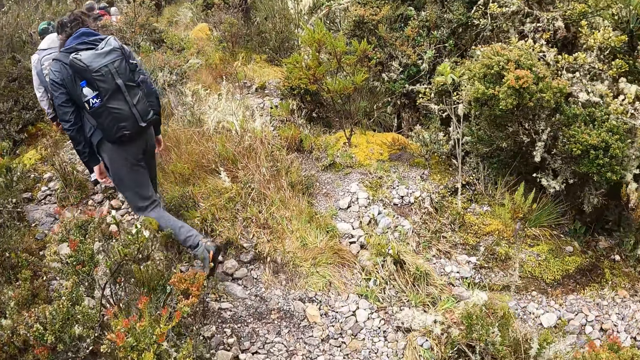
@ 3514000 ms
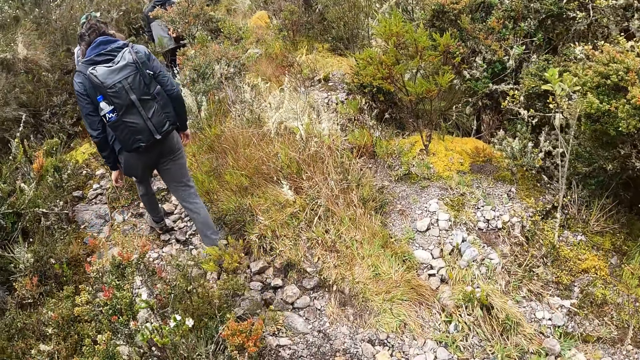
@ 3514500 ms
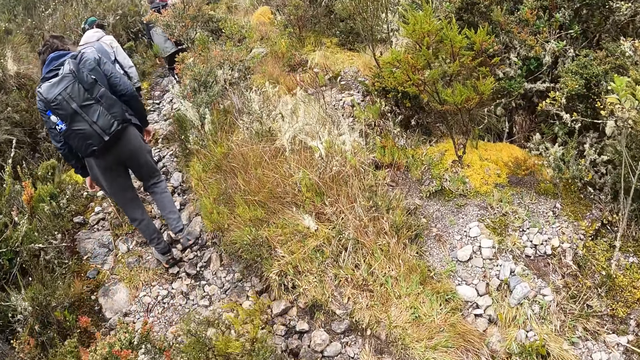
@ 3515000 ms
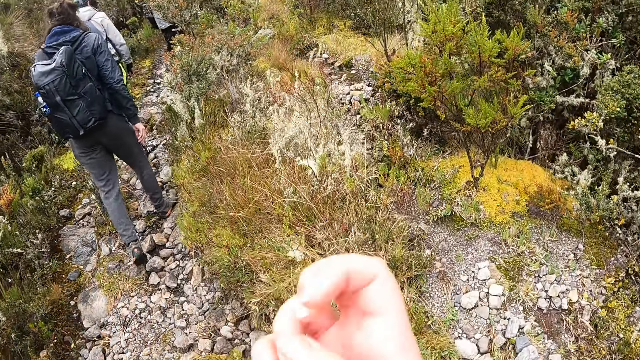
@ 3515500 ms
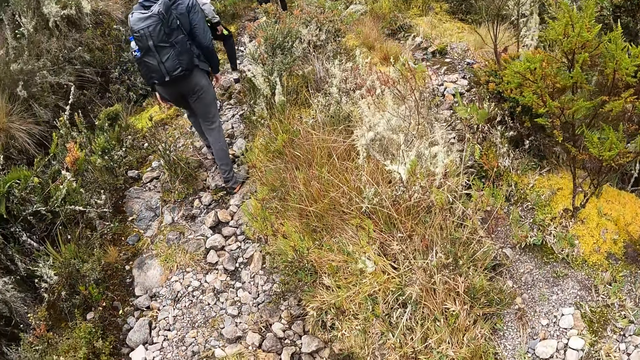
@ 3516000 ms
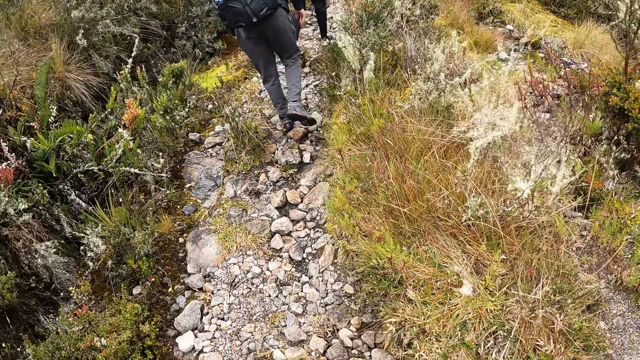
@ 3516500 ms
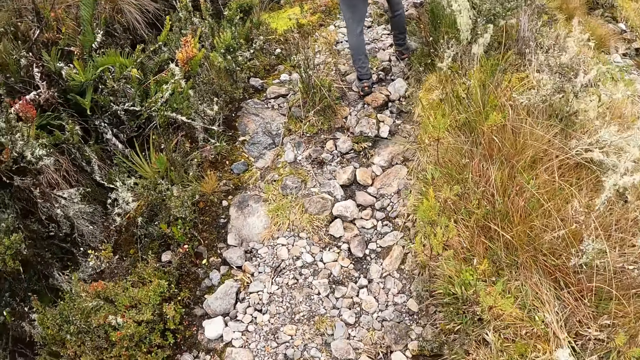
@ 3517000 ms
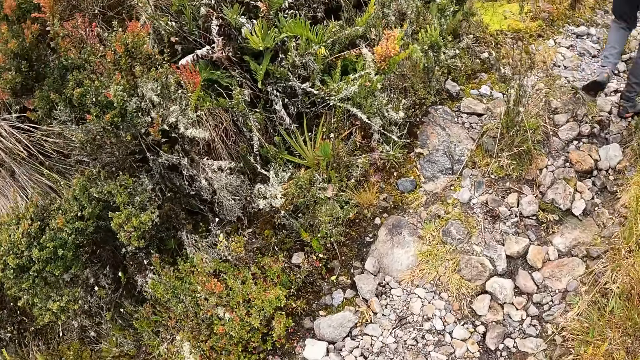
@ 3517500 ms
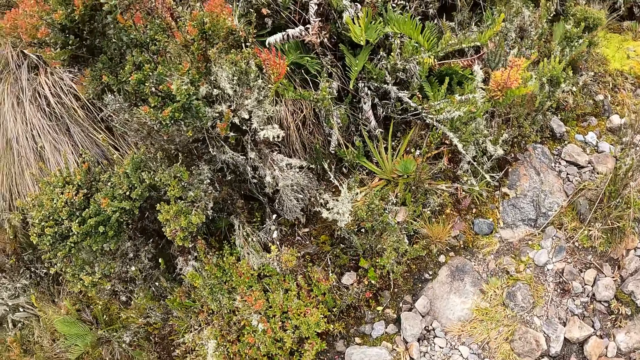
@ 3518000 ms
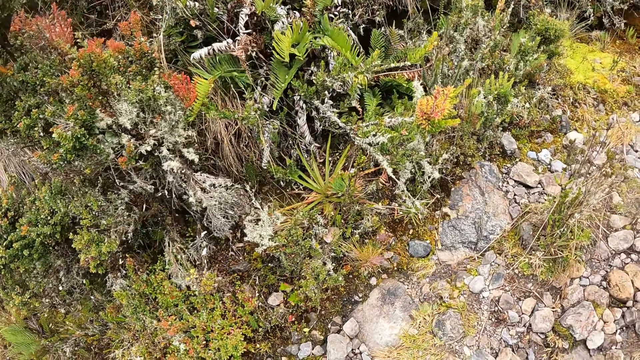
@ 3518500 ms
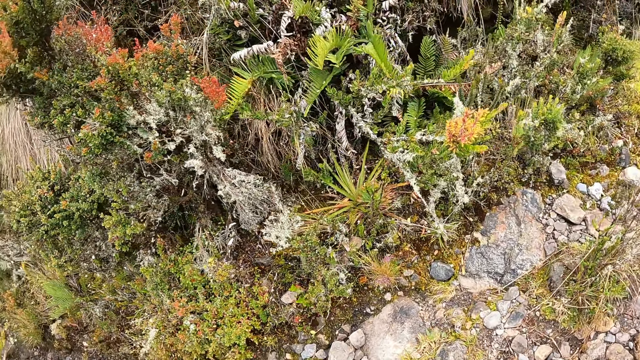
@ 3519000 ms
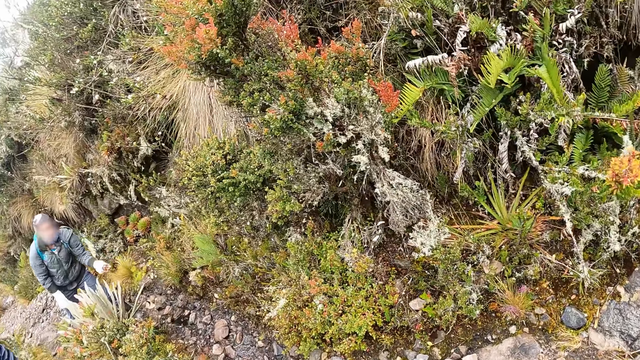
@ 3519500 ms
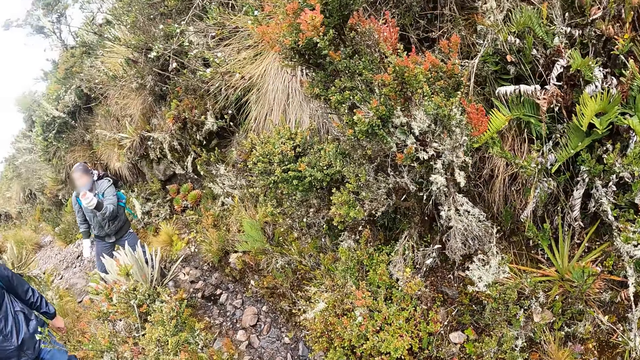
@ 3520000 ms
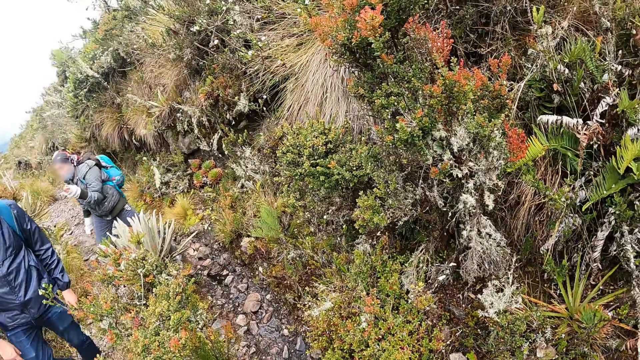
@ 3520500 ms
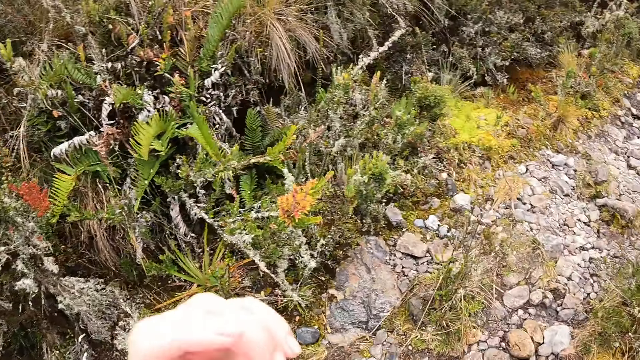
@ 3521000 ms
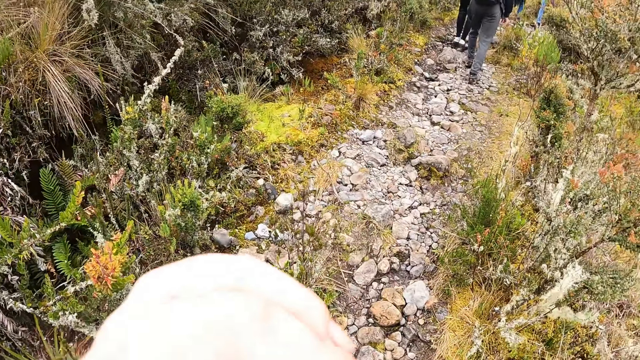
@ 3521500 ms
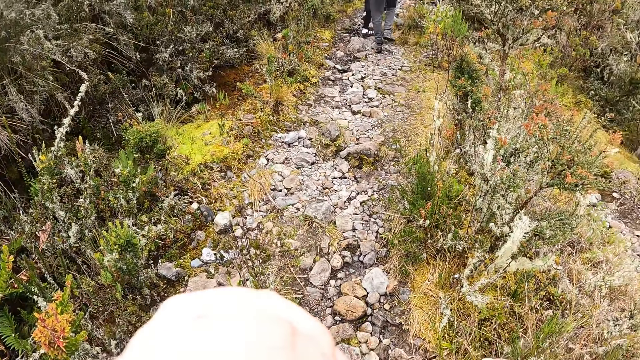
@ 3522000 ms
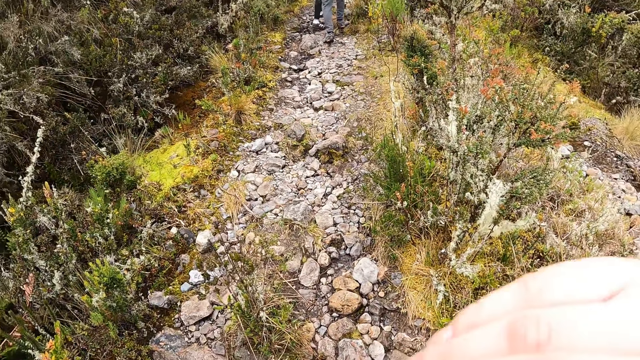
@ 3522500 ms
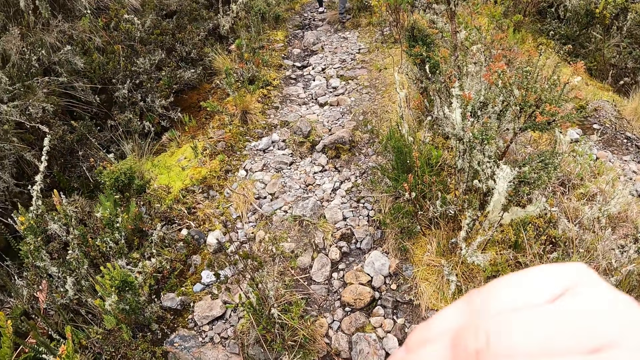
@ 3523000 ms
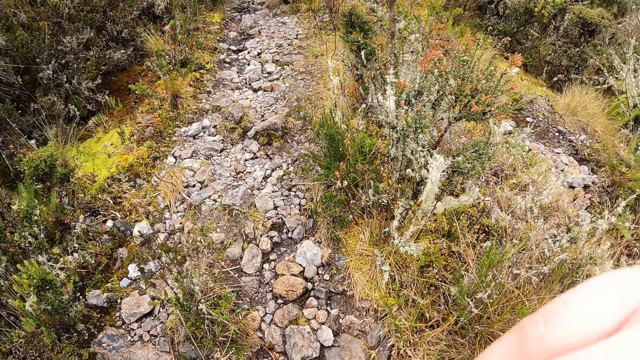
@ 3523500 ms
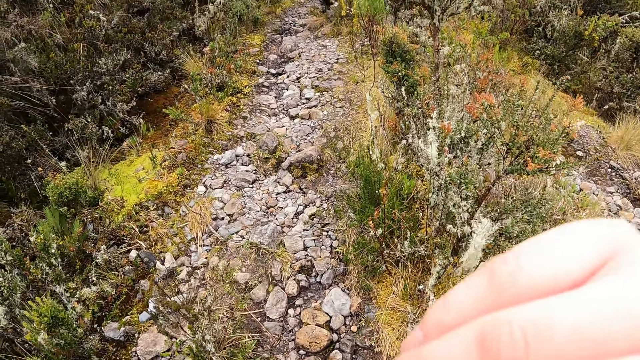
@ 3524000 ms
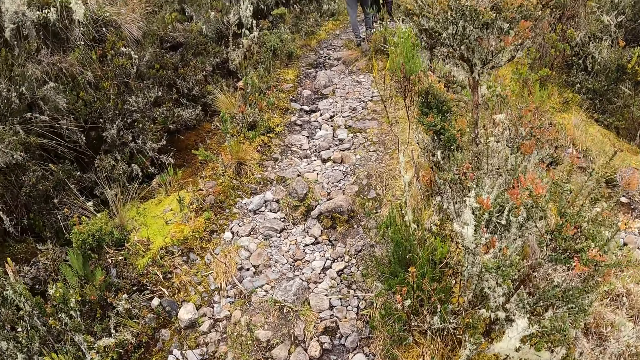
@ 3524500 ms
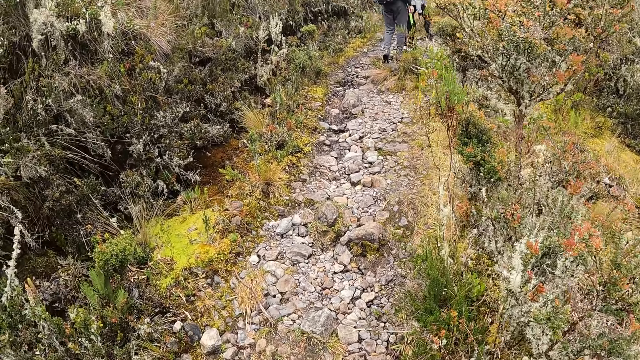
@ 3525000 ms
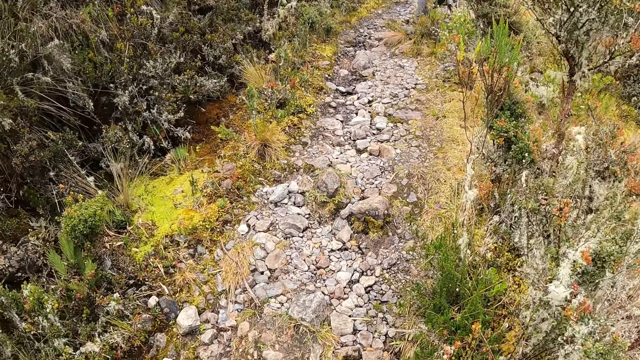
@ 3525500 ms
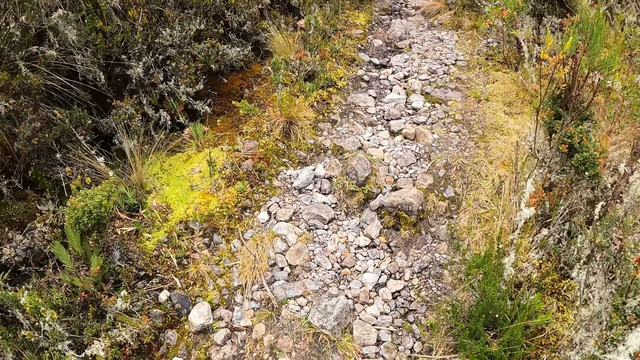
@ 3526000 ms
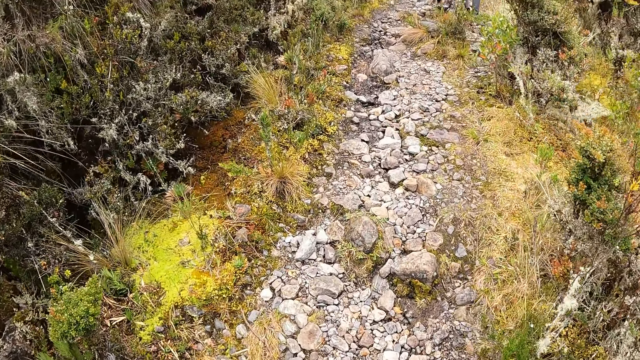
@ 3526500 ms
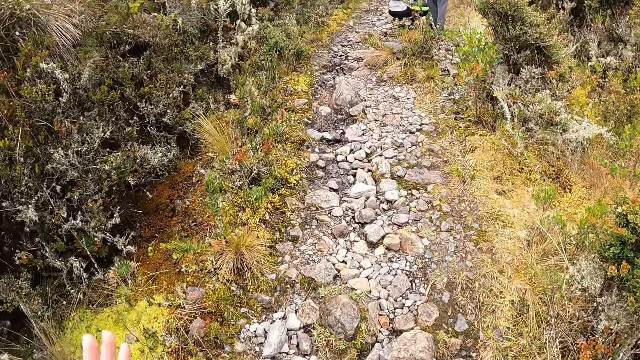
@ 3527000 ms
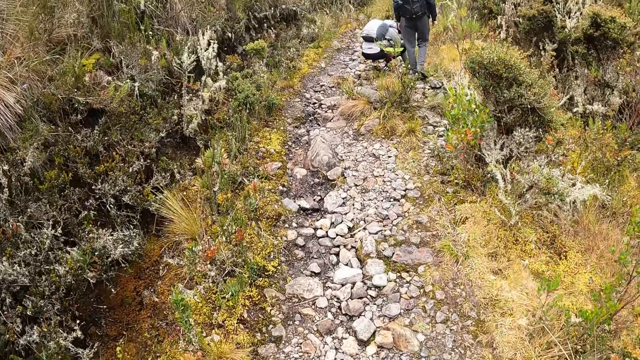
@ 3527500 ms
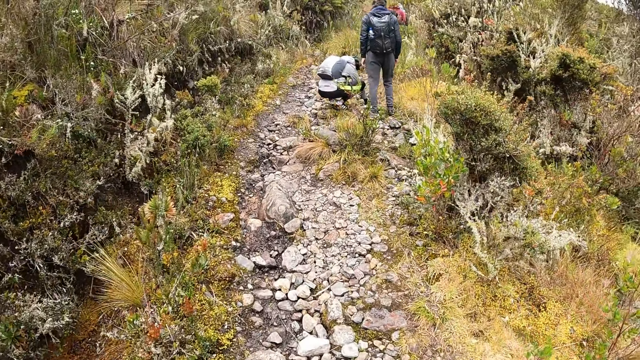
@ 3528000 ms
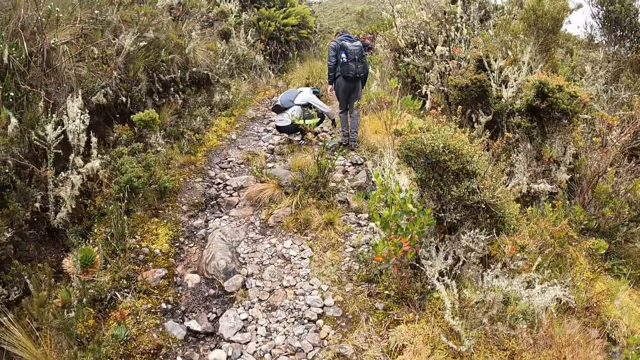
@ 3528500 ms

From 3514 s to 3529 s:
The camera wearer touches her face with her right hand. She looks around the mountain. She touches her face with her left hand. She touches her face with her right hand. A man dips his hands in a pool of water on the ground.

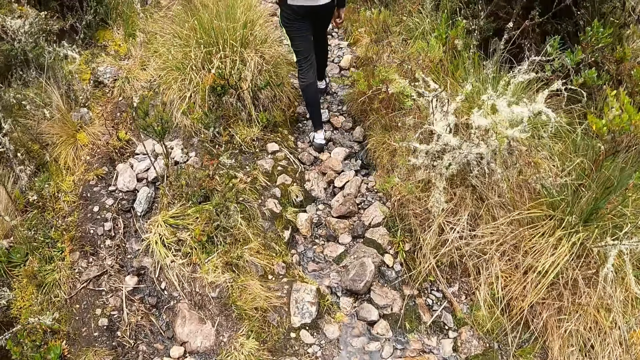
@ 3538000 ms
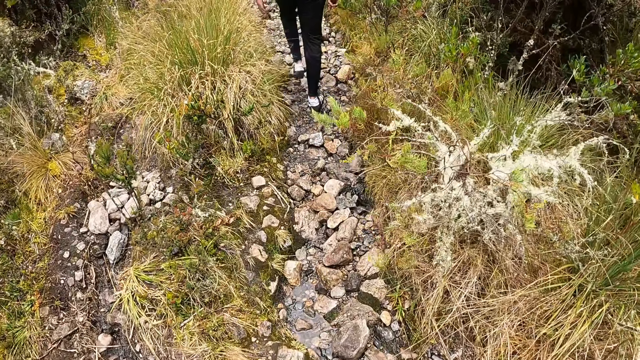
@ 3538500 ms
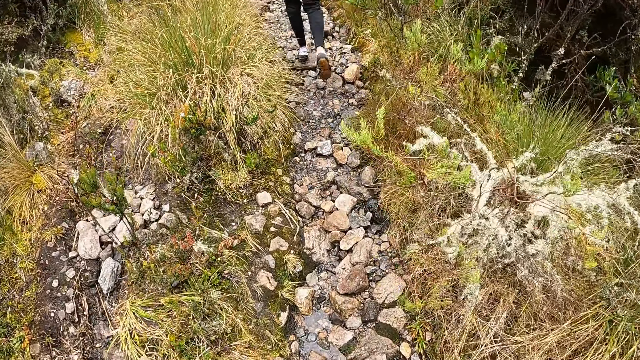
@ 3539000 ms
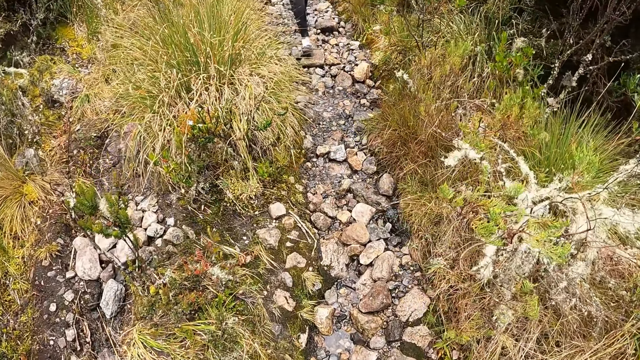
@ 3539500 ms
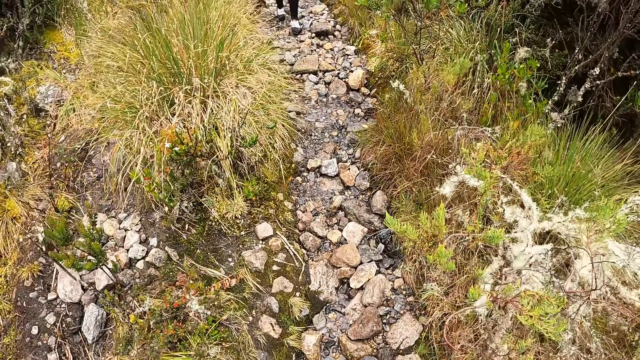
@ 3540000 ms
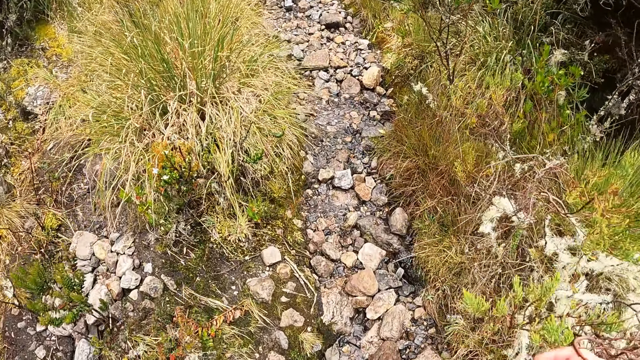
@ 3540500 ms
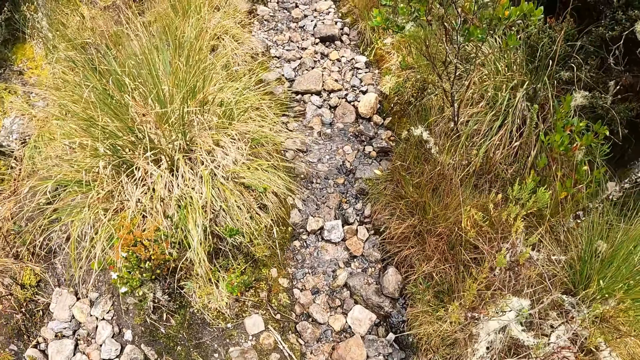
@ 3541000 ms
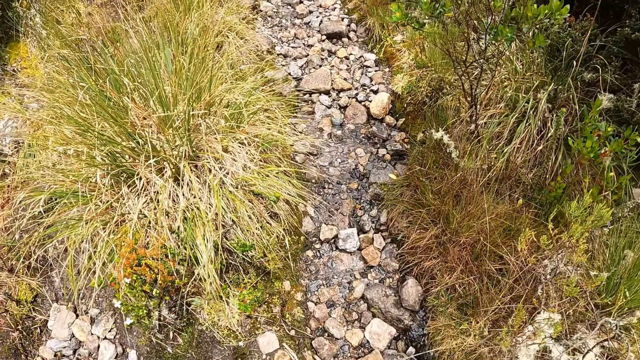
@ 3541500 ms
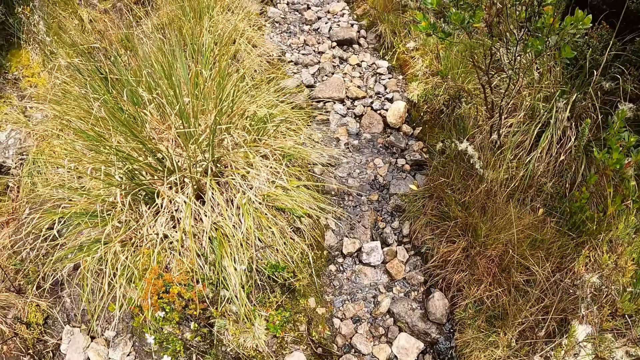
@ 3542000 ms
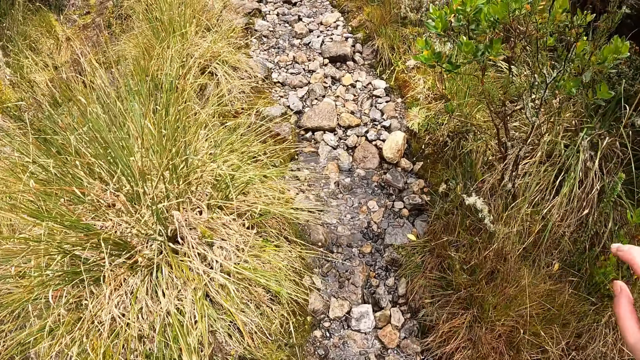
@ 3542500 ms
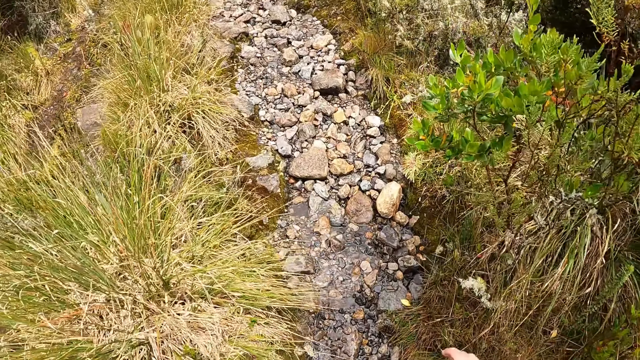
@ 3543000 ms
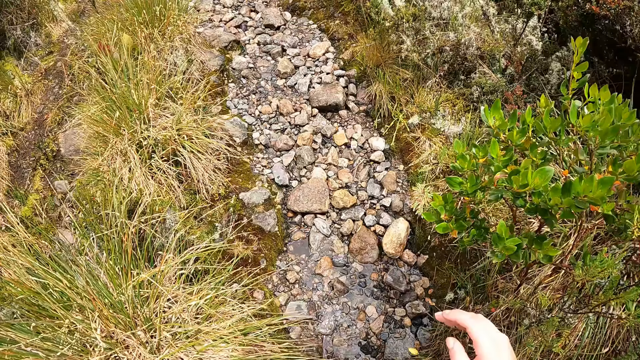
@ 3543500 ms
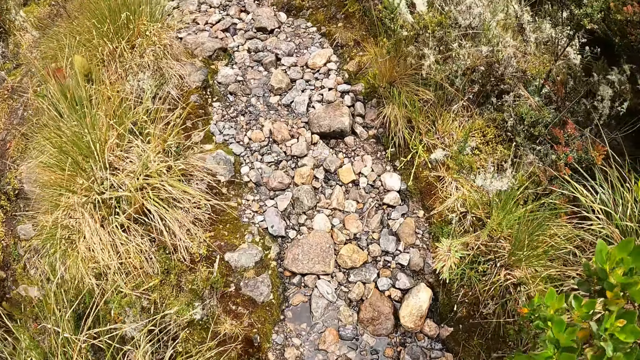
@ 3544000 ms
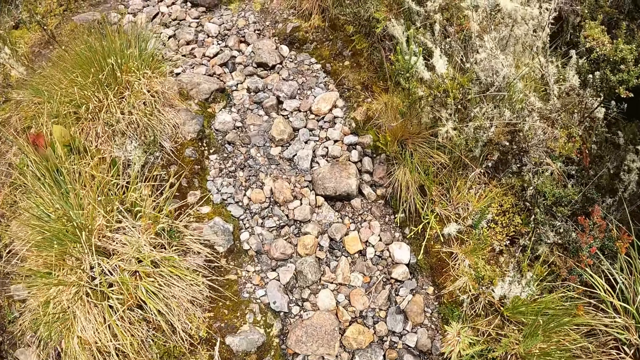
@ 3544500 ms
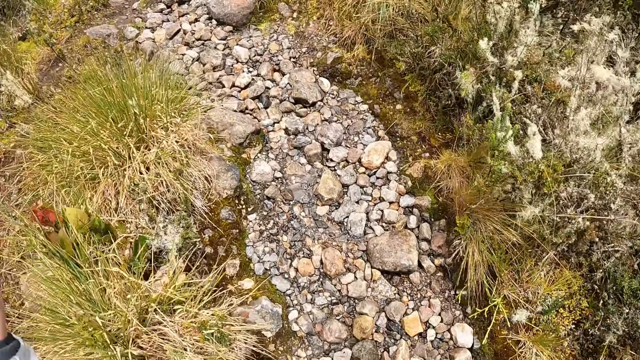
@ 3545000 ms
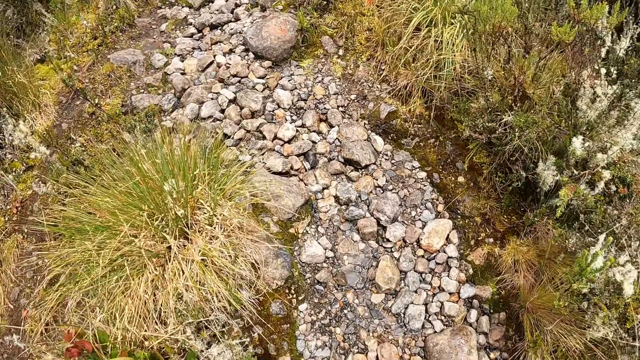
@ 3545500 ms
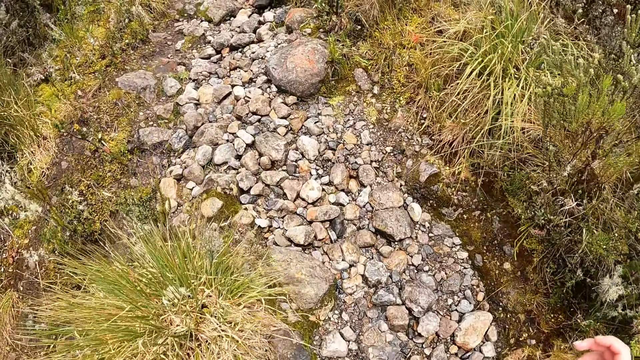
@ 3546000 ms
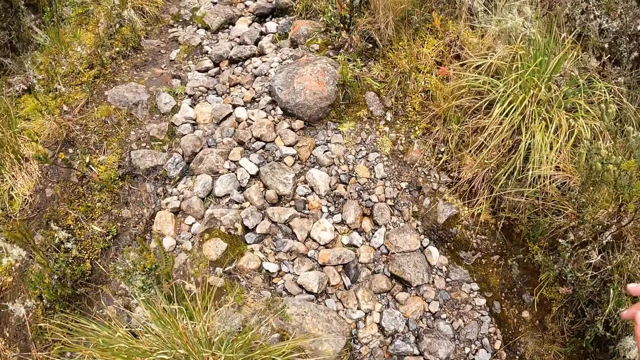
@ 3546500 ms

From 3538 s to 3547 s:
The camera wearer swings a hand. They walk around.
